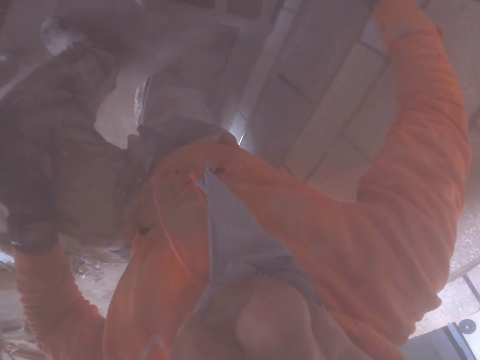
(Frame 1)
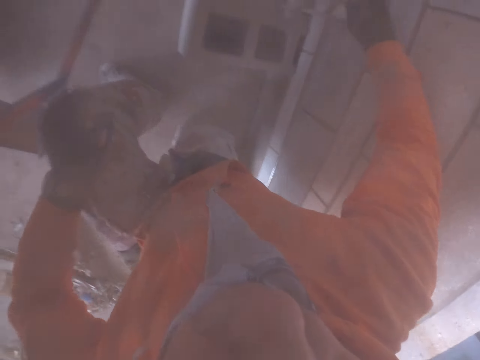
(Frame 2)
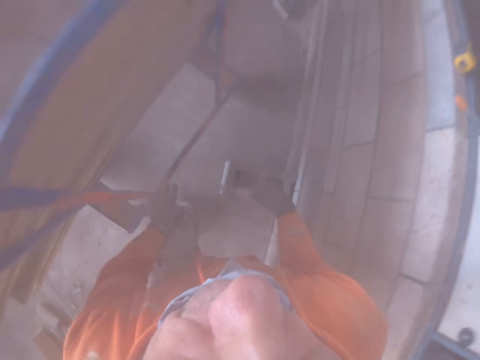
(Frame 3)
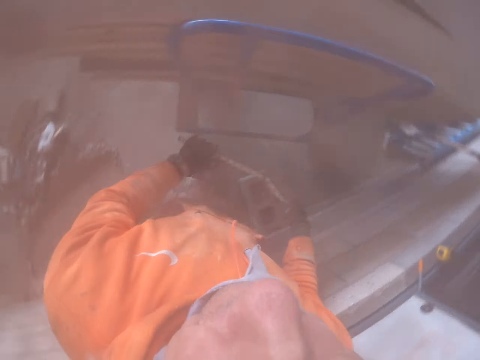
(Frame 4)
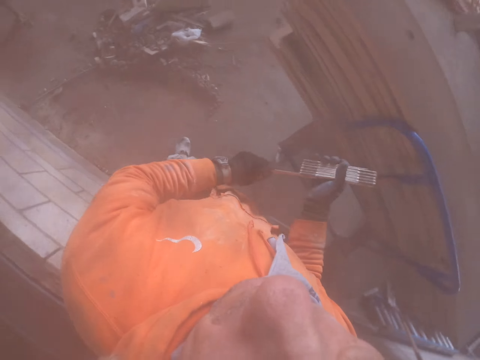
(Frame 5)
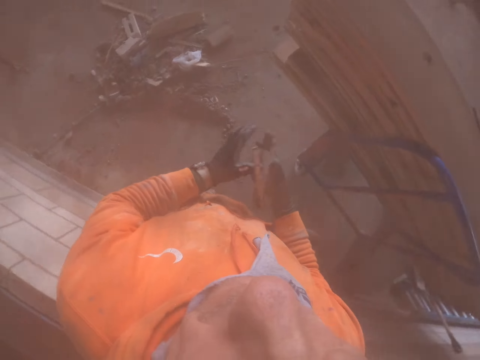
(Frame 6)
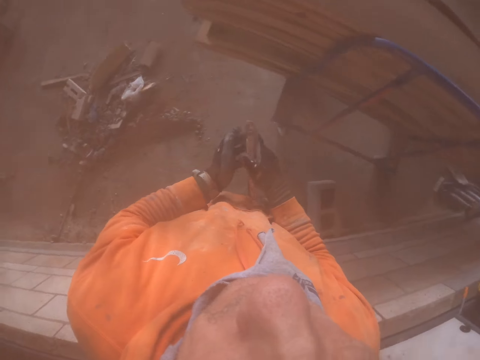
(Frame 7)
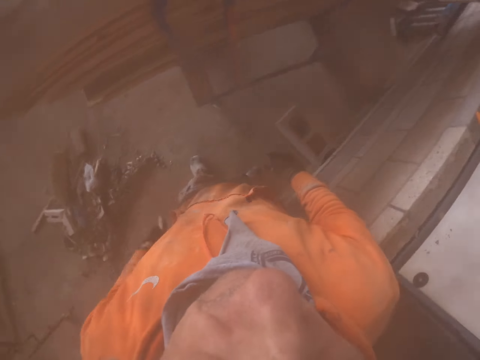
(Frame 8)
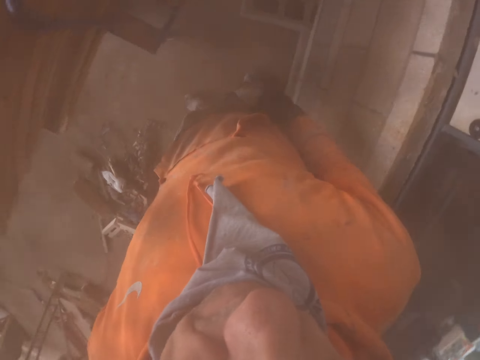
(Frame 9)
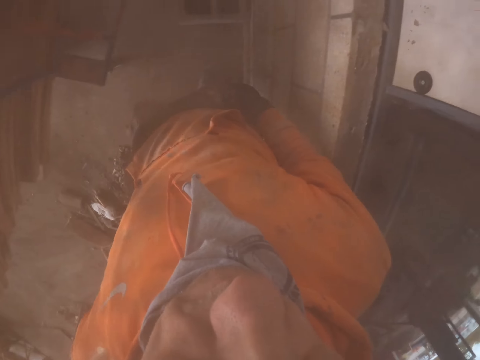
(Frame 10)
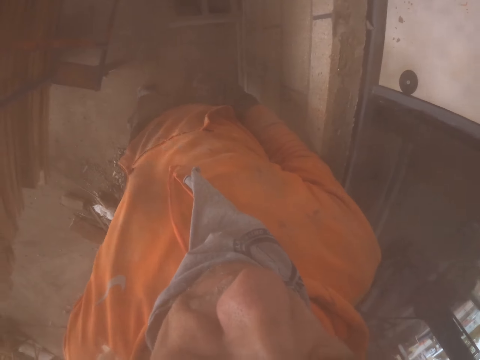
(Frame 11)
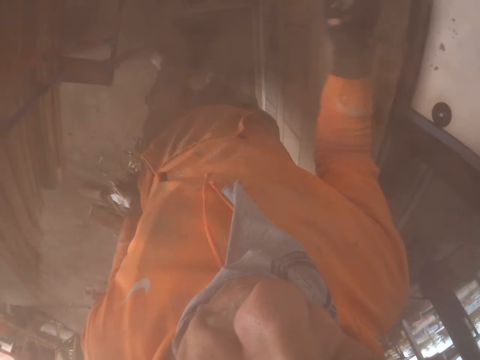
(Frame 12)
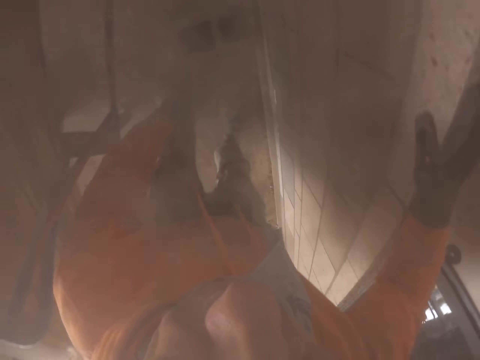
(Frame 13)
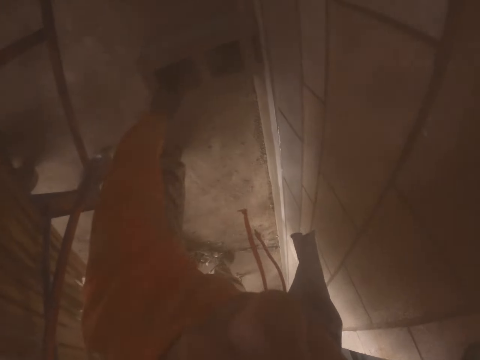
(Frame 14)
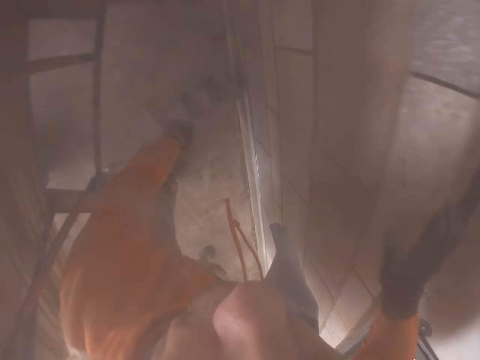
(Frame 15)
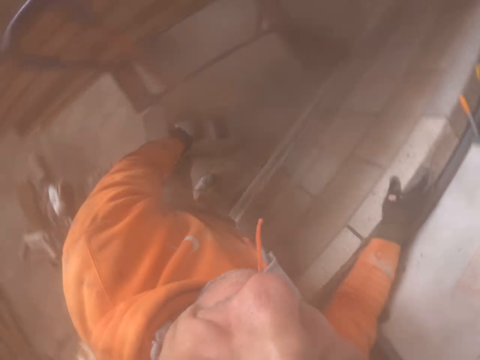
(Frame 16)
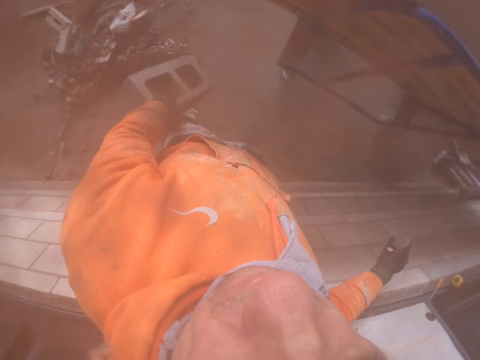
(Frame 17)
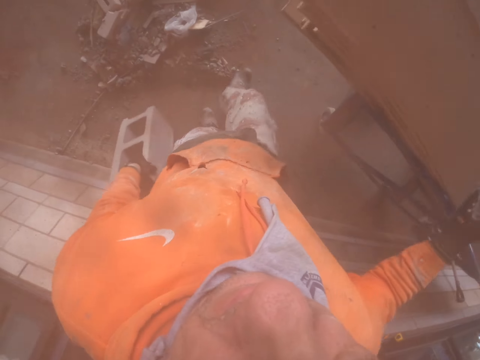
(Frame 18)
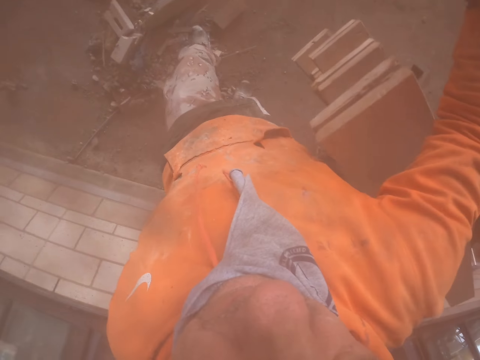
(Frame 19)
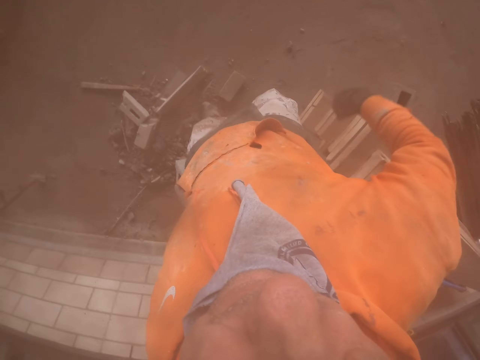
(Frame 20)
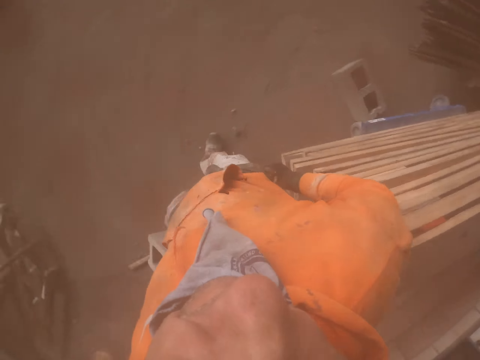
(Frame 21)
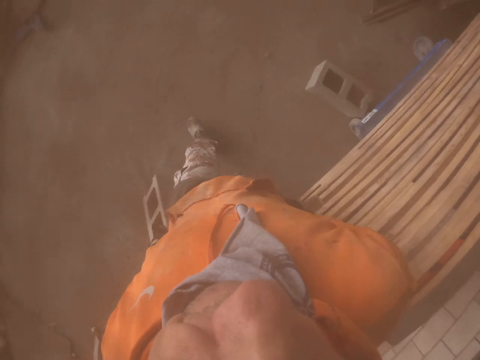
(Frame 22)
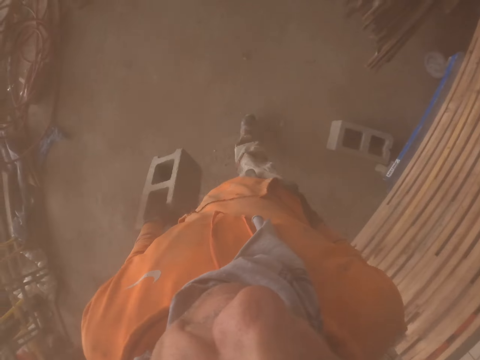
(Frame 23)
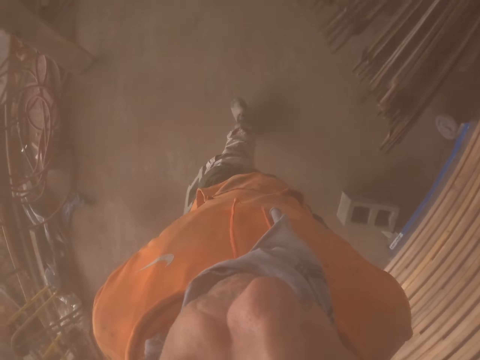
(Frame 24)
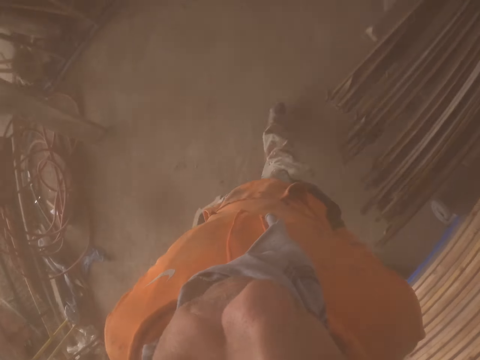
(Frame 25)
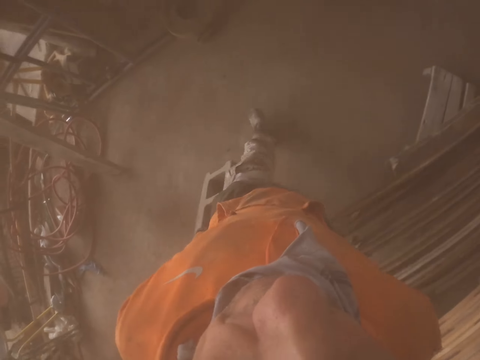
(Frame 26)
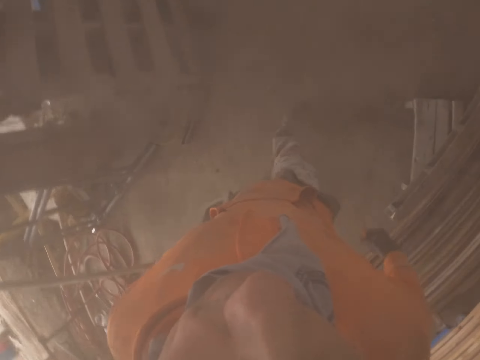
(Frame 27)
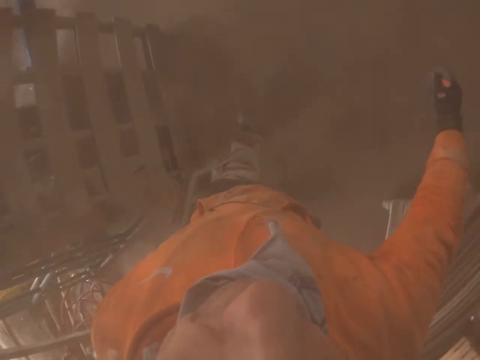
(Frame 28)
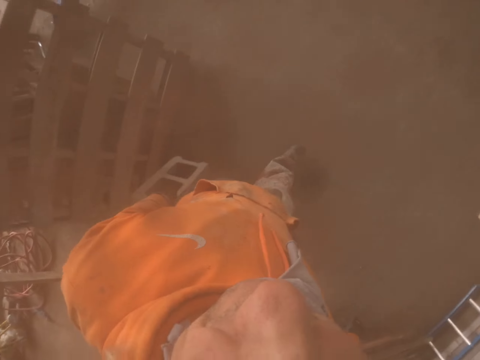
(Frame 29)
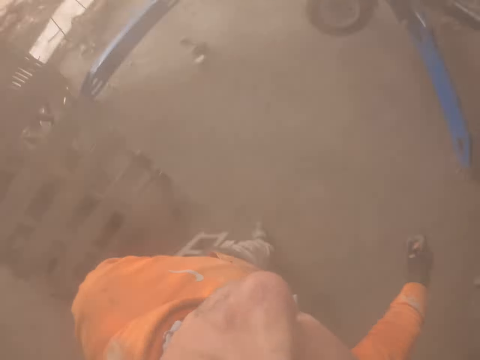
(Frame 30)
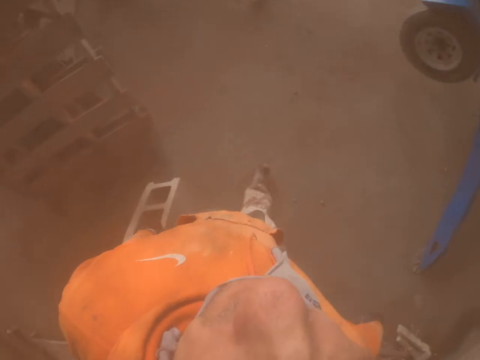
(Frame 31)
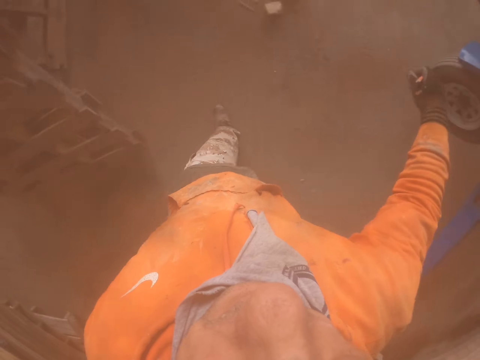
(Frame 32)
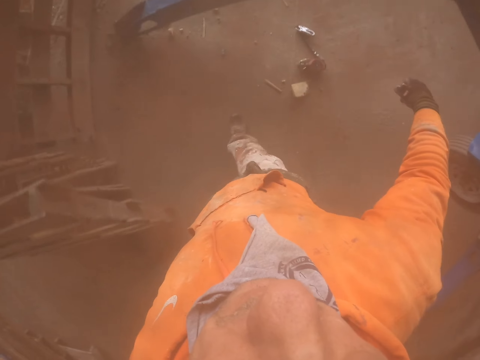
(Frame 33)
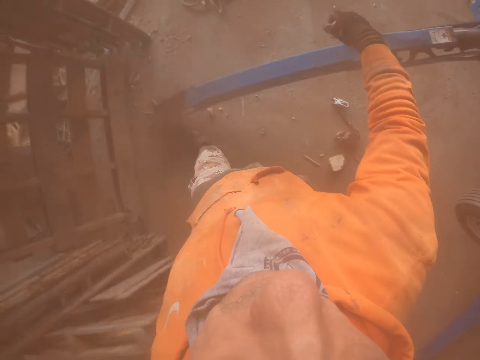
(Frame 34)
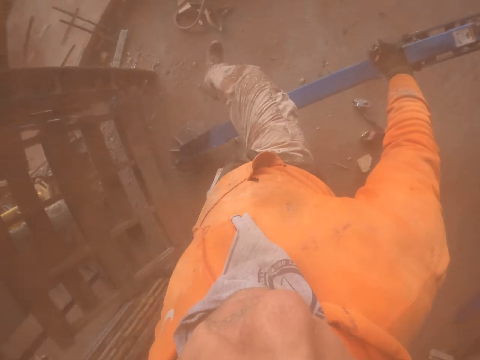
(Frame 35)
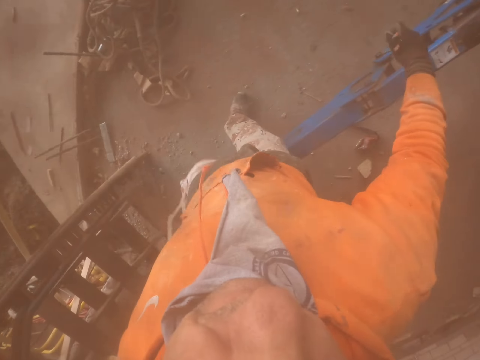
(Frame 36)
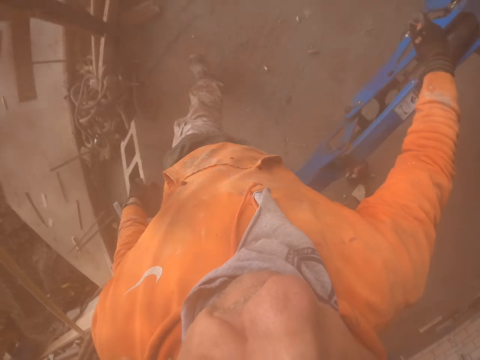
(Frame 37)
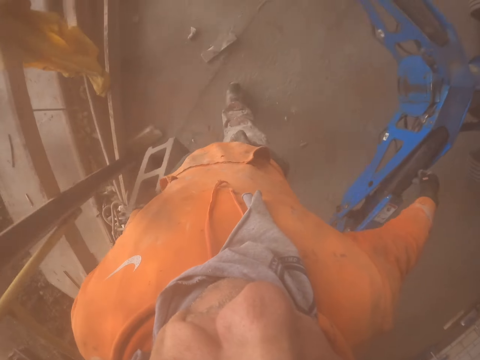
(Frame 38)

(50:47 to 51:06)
The camera wearer folds the tape measure. He puts the tape measure in his pocket. He carries the brick. He picks up the brick on the floor. He walks around the building with the brick. He walks around.

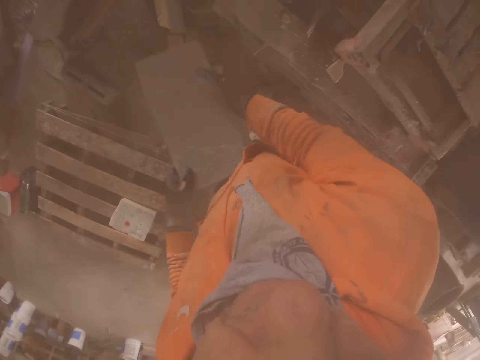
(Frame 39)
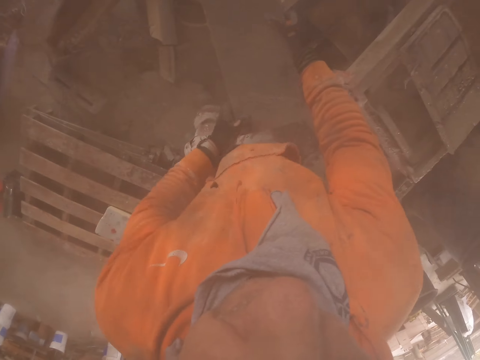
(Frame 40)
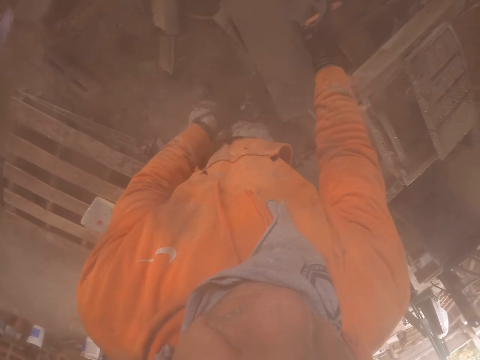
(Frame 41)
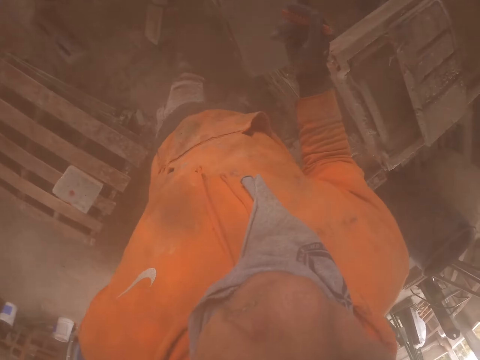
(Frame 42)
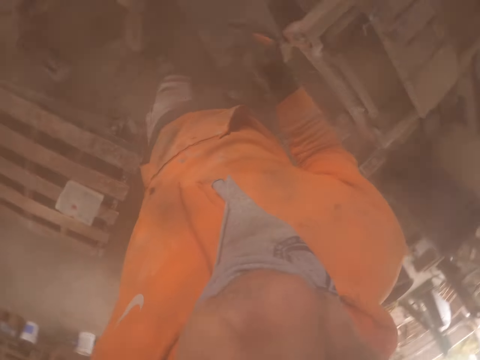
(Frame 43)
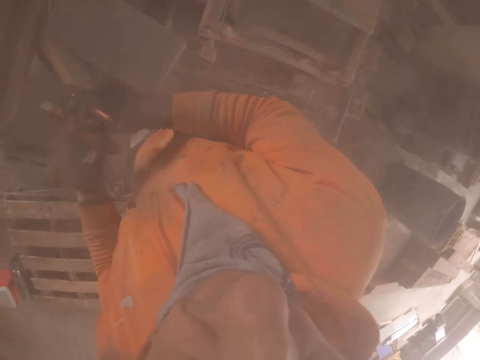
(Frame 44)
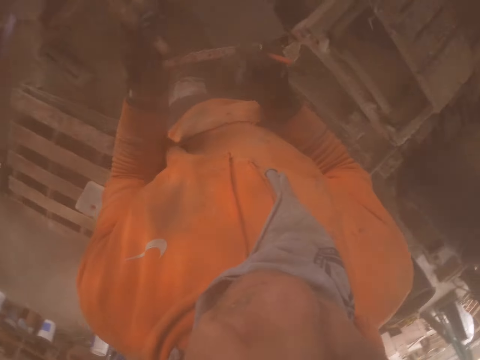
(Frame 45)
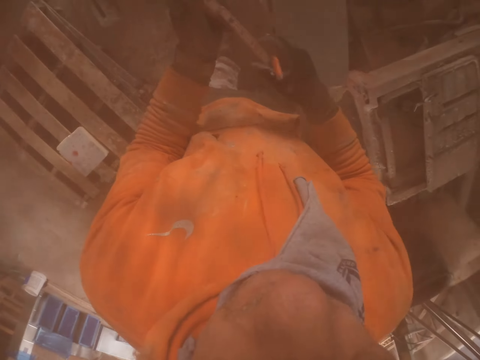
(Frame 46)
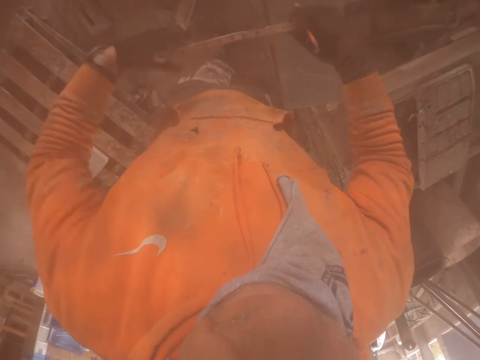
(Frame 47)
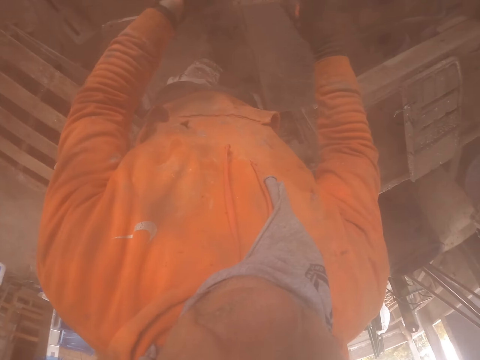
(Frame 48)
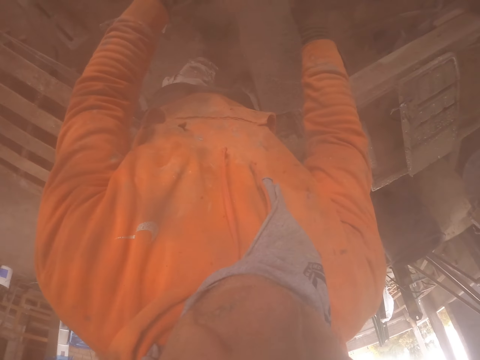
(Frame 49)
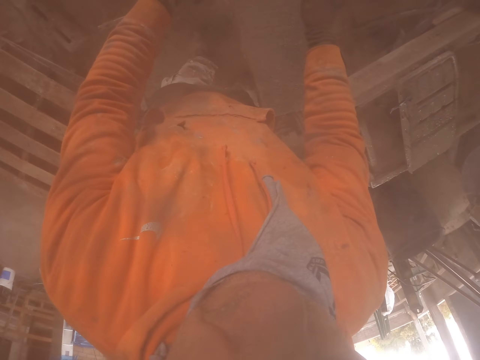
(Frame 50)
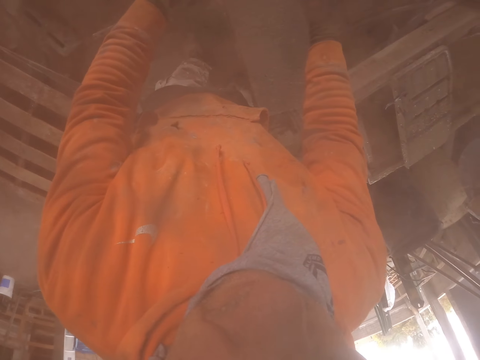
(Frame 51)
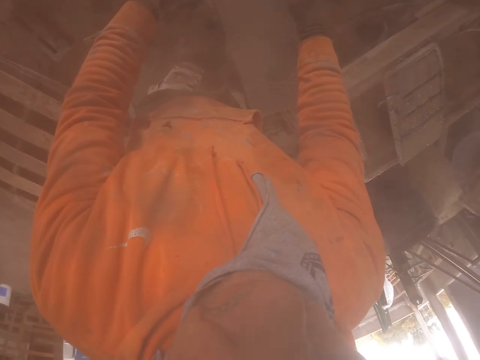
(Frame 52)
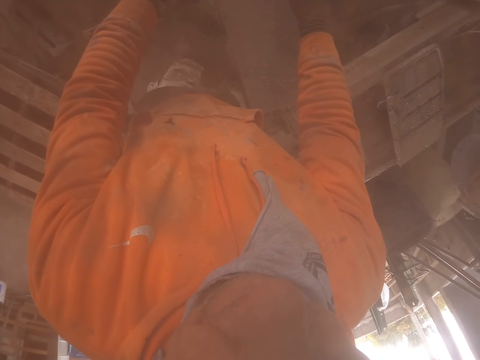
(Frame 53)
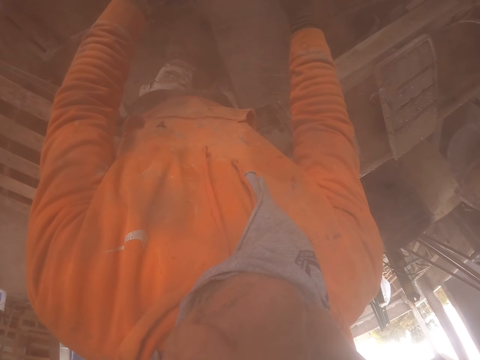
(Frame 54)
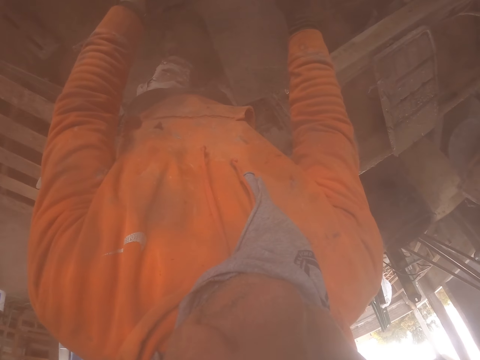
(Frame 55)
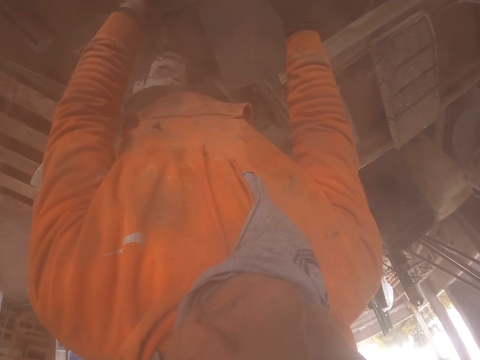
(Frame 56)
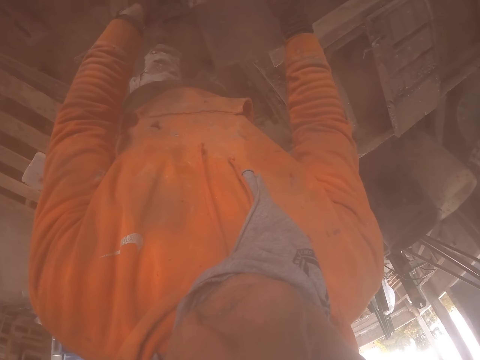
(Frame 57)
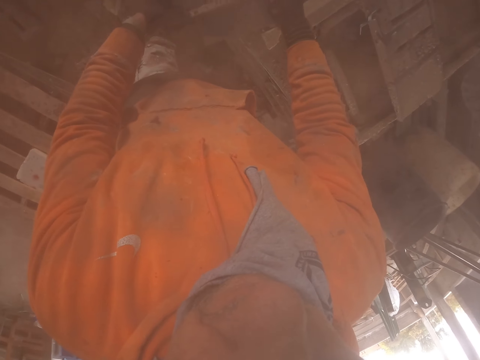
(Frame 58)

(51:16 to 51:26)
The camera wearer puts the brick on a pallet or brick cutting machine. He takes a tape measure from his pocket. He unfolds the tape measure. He measures the brick with the tape measure.
